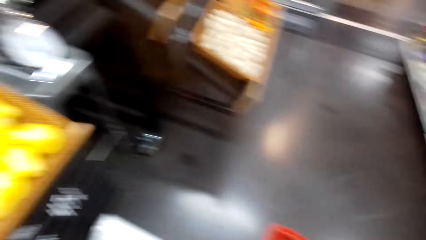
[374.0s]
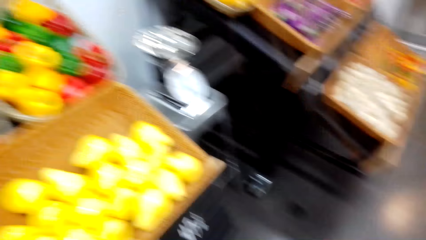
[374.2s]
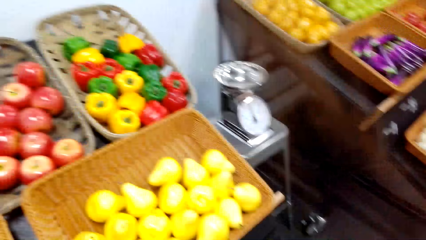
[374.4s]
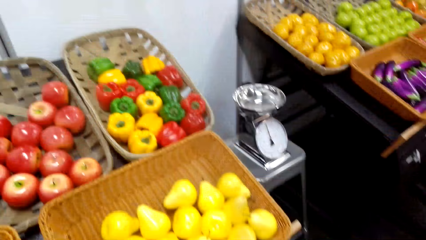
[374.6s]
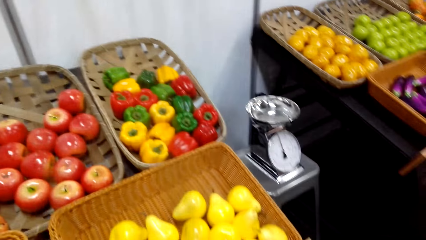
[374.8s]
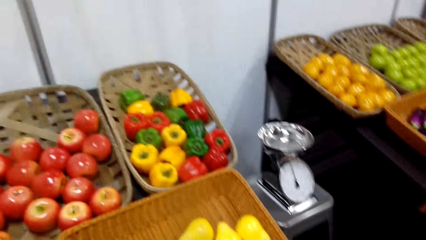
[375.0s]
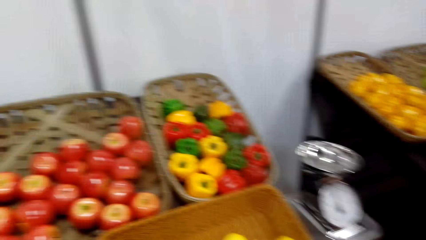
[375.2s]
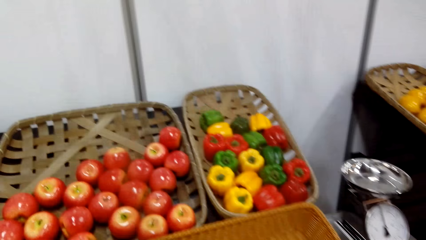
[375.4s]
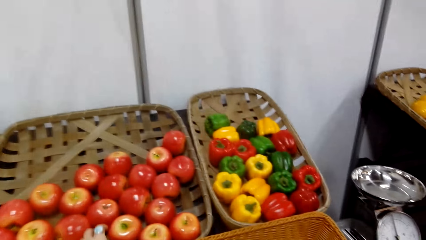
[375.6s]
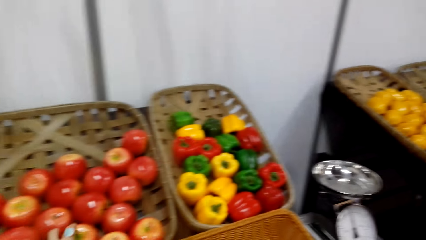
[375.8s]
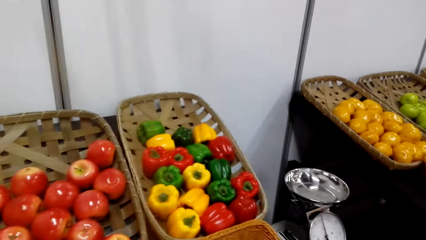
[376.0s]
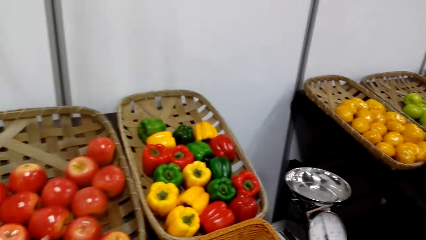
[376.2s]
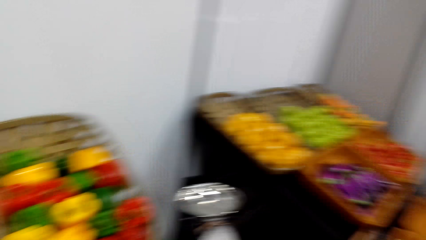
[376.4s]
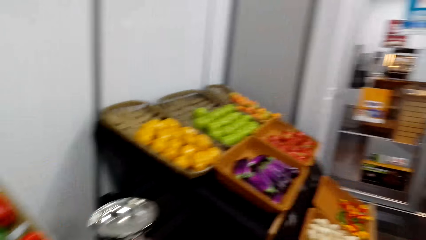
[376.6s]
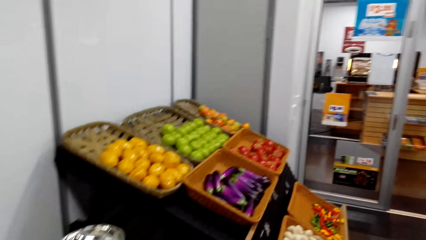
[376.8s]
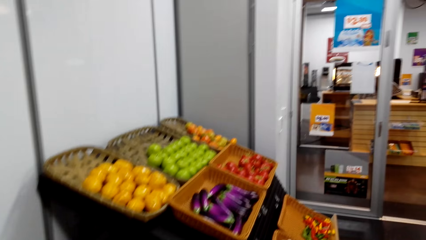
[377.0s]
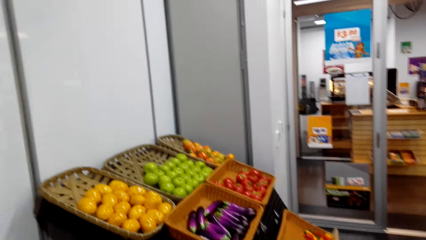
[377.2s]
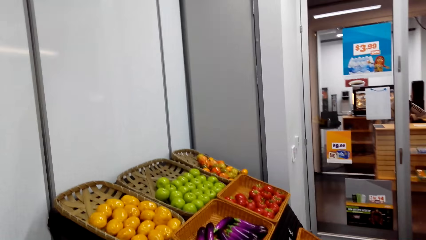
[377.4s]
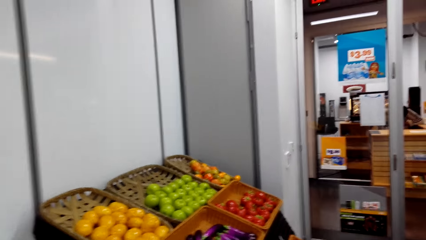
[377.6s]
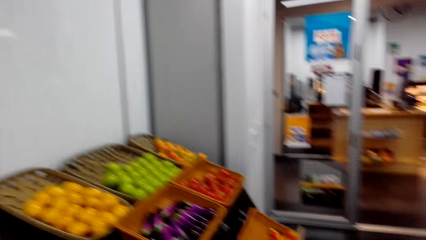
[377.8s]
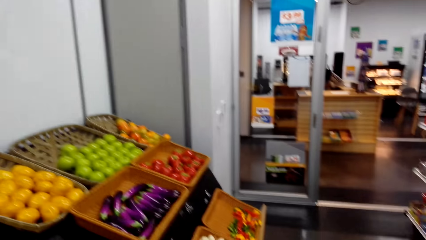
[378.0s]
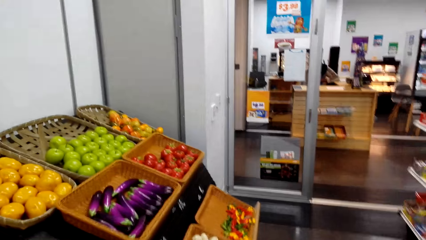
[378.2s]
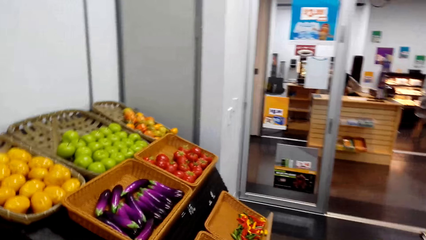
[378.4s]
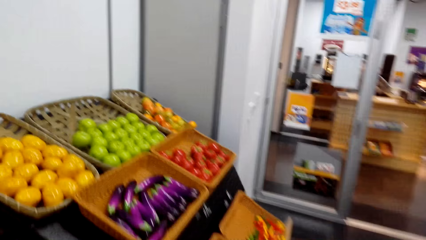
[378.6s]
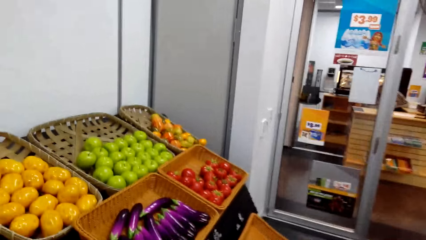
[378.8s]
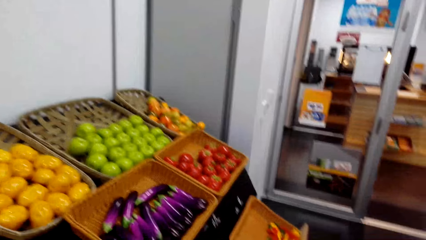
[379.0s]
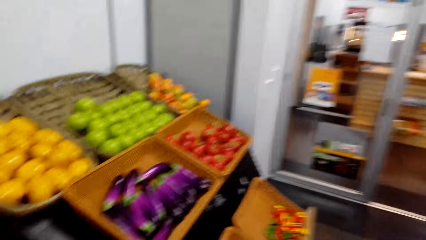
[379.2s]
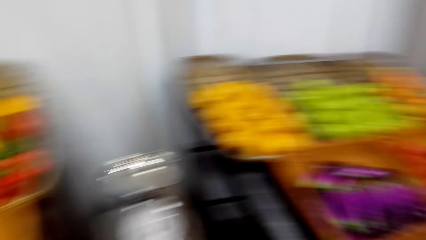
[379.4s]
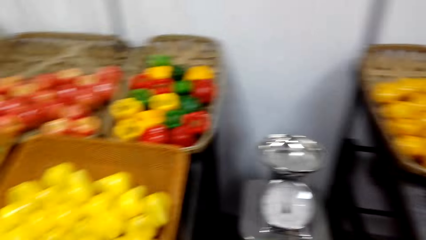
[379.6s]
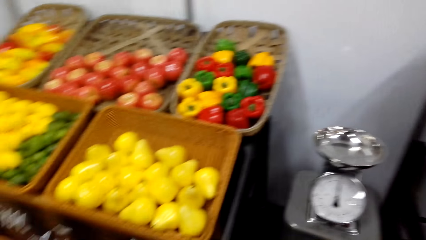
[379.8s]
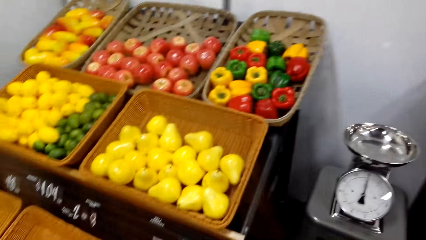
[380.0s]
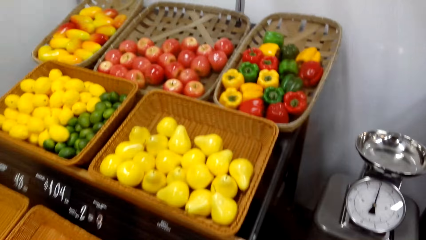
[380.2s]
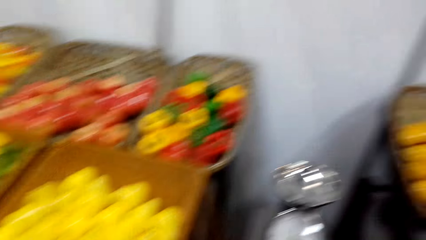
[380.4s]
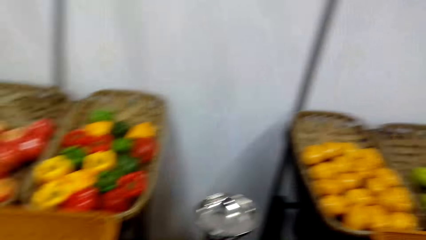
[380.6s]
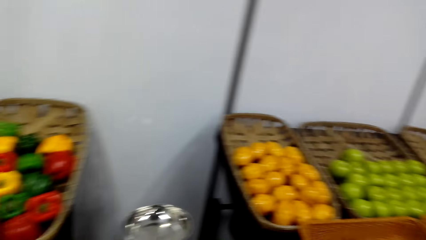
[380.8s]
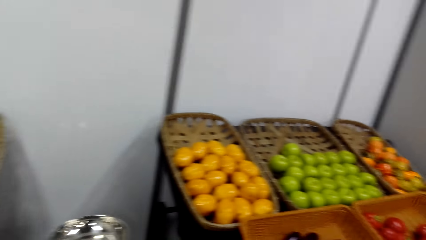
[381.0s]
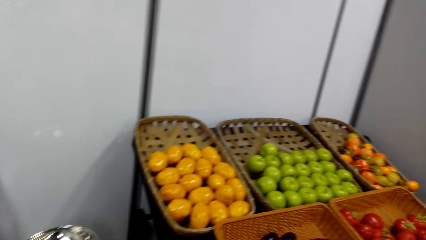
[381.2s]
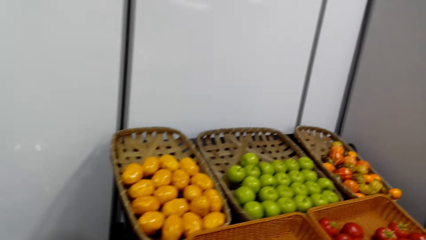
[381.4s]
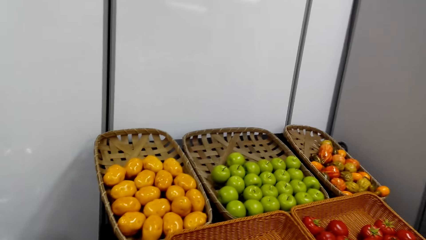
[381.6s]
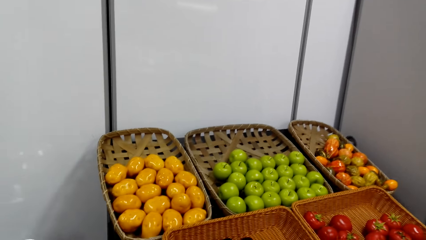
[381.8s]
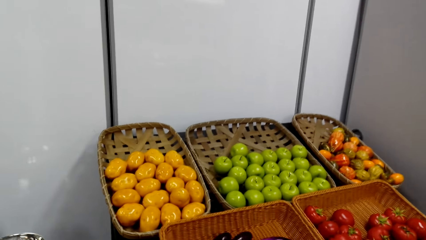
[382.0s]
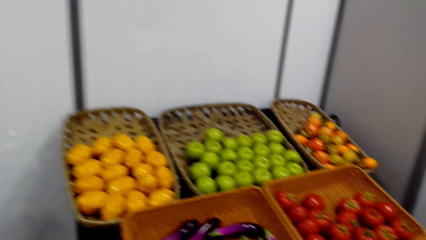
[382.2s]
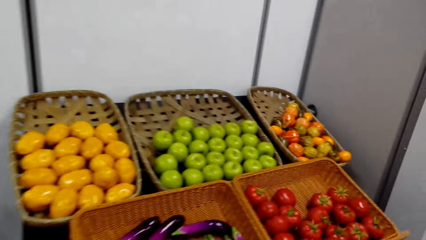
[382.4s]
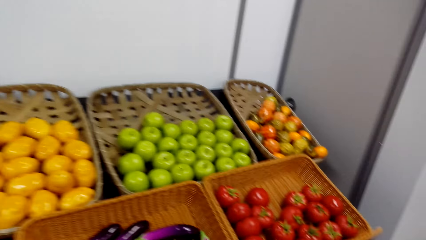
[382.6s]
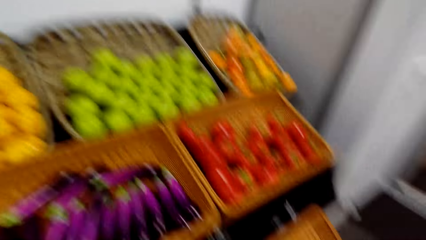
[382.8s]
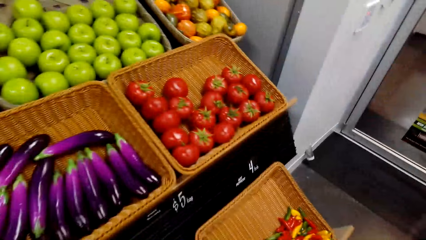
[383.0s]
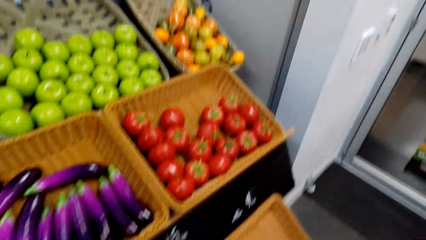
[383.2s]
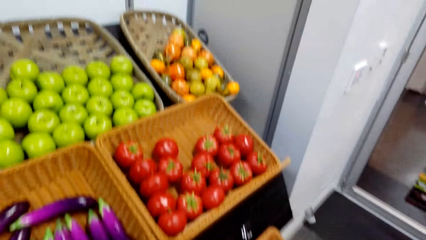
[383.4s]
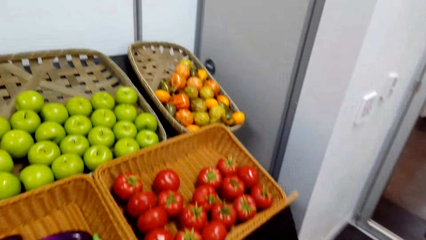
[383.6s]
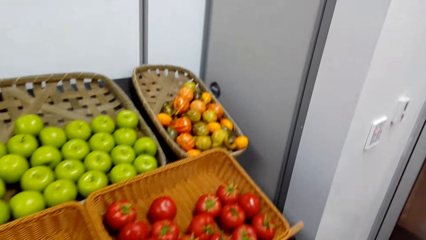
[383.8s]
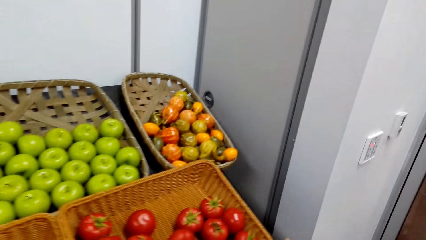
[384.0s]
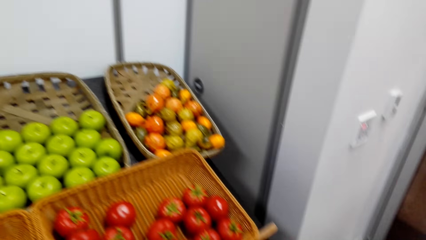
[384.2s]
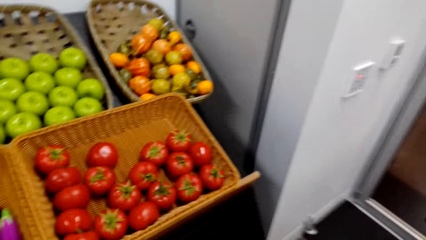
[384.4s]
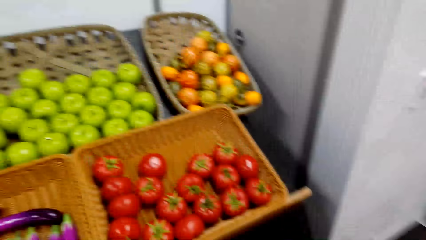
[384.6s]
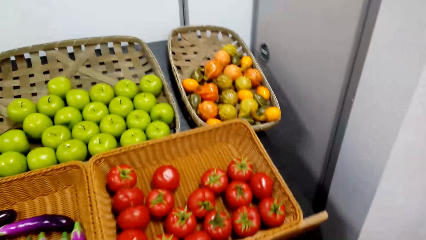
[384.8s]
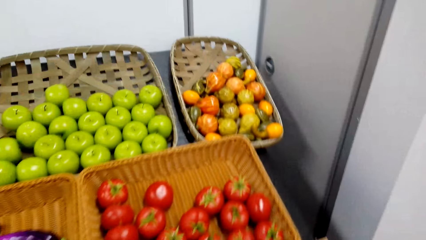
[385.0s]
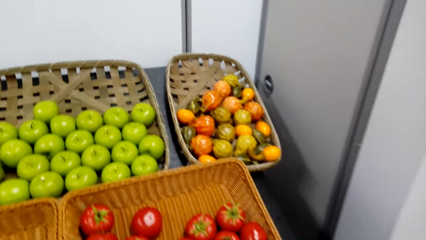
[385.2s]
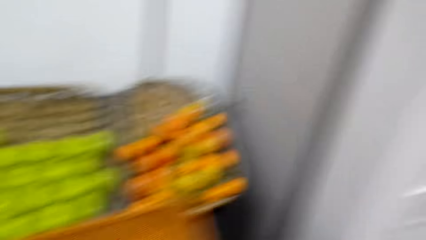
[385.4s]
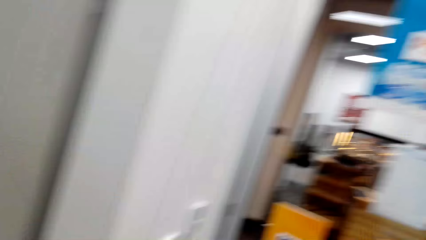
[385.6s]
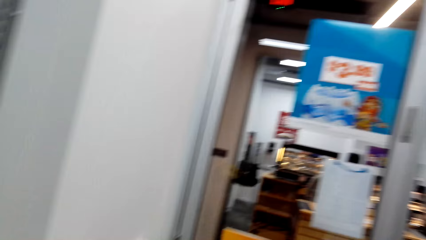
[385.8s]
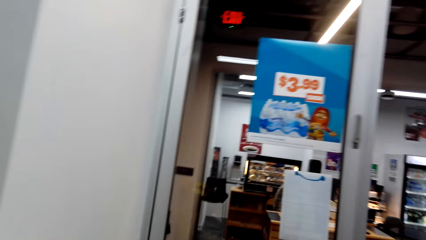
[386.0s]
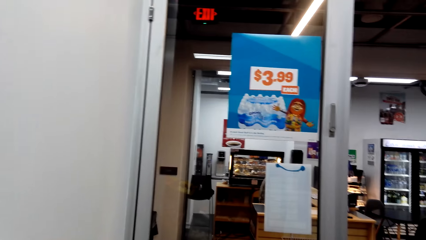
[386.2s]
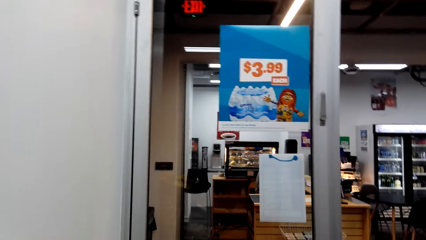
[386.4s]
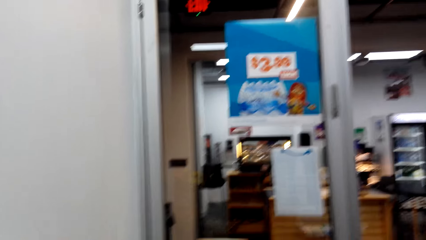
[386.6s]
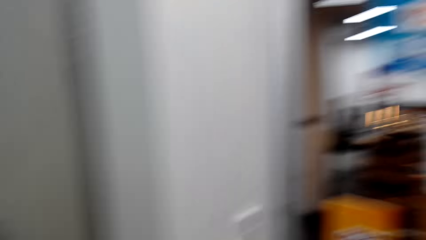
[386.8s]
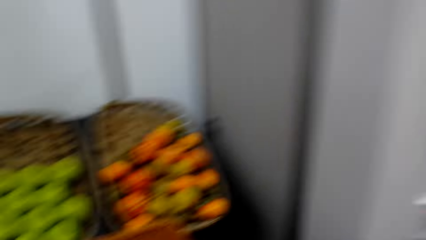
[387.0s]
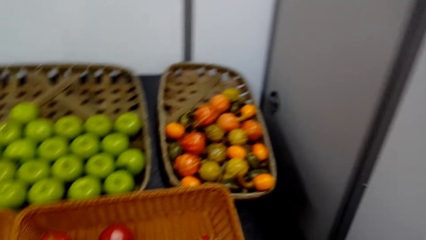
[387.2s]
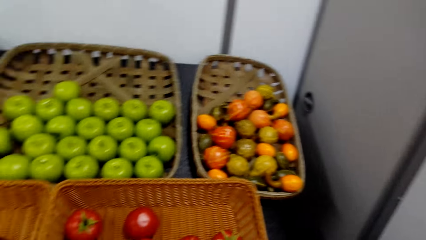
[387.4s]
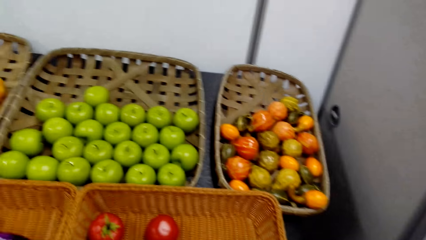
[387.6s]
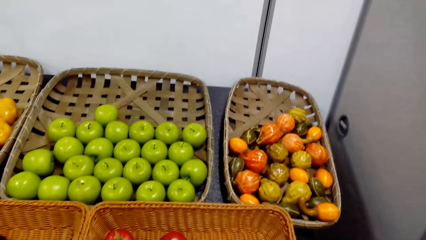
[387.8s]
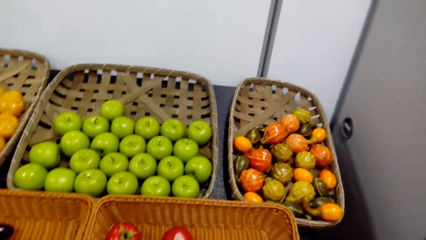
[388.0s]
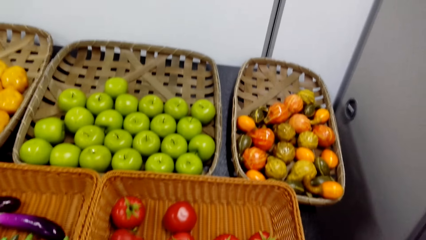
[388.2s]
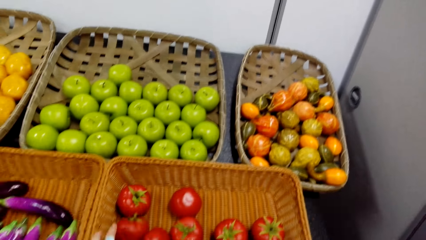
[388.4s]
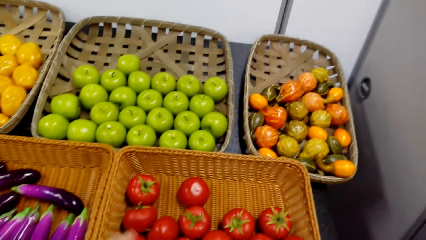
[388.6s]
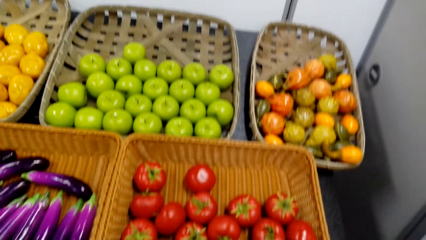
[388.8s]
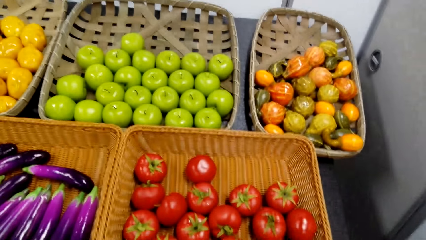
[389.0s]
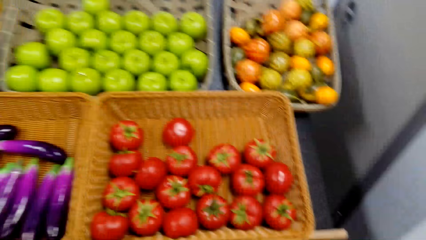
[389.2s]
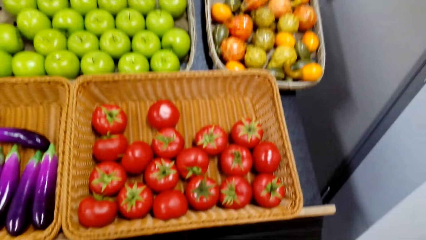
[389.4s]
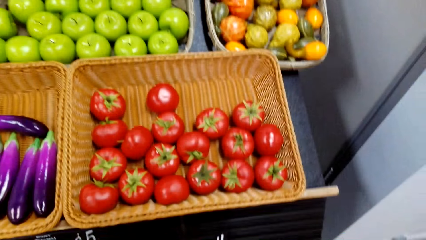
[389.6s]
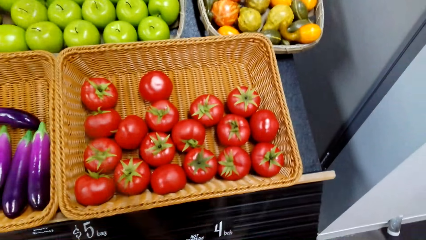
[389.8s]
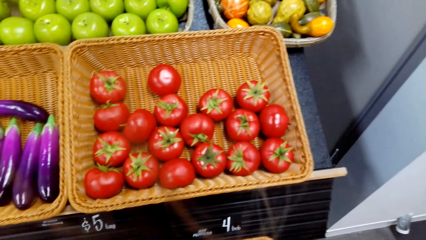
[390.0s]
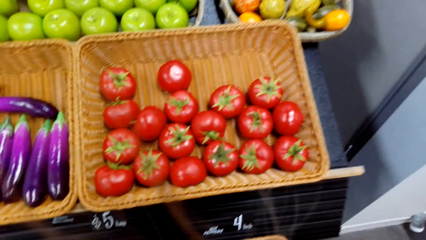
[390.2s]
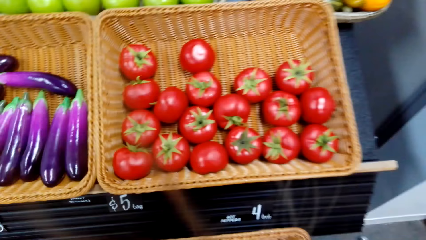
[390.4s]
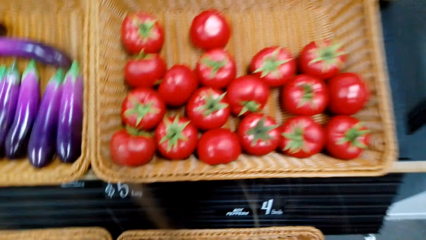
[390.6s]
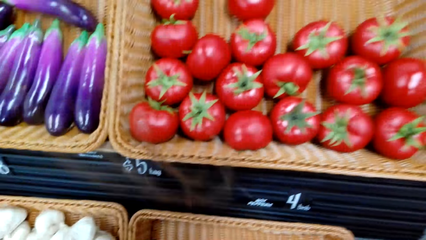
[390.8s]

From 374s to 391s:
The camera wearer picks an orange from the basket shelf. He puts the orange in the shopping bucket. He looks at the grocery. He talks. He picks an apple from the basket shelf with his left hand. He talks to the woman and looks at the grocery. He looks at the grocery again. The woman talks to the camera wearer. The camera wearer looks at the grocery. He talks to the woman. He looks around. He laughs. He looks at the grocery.
